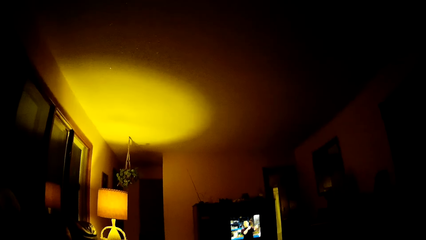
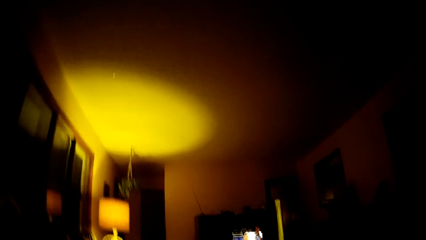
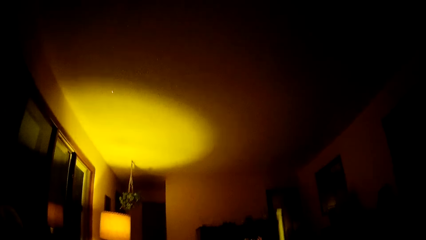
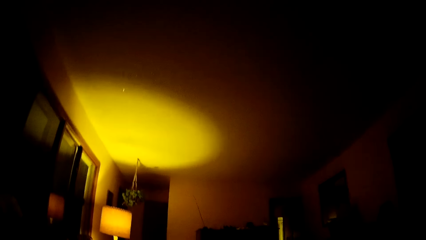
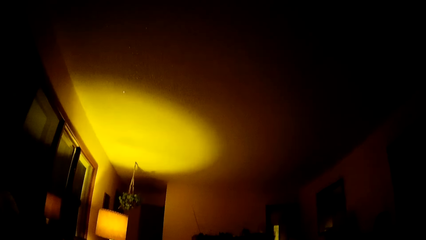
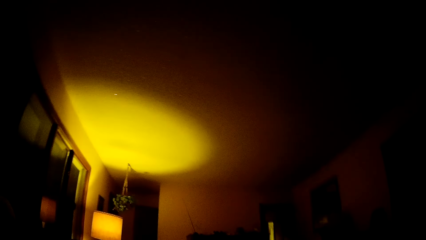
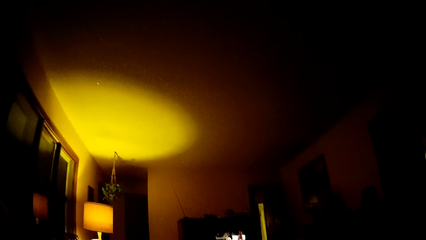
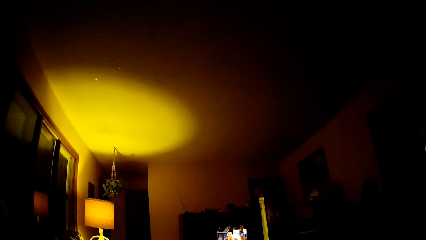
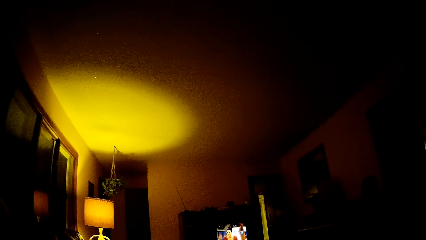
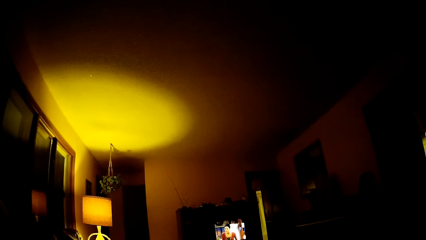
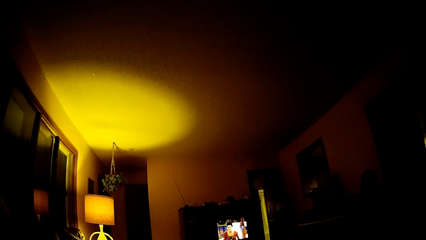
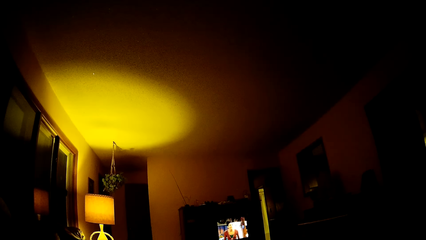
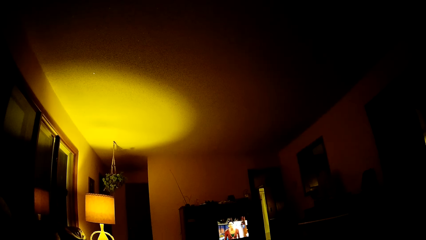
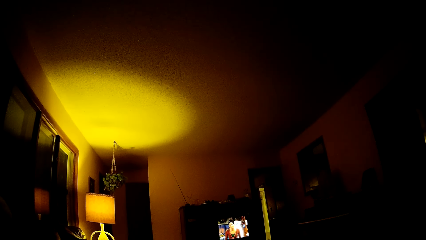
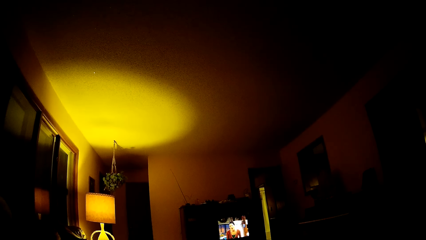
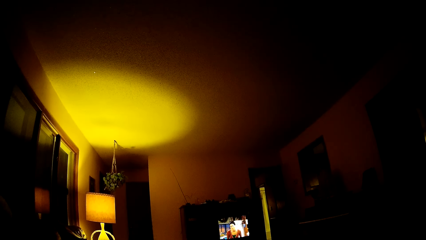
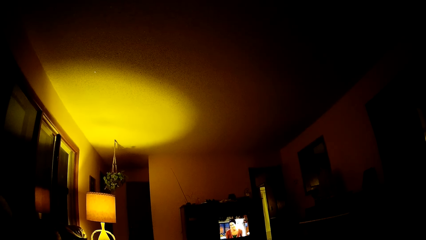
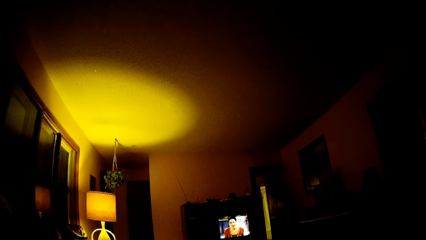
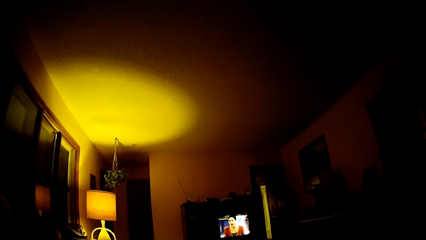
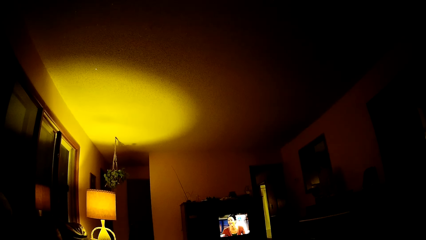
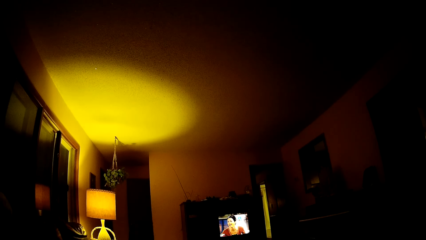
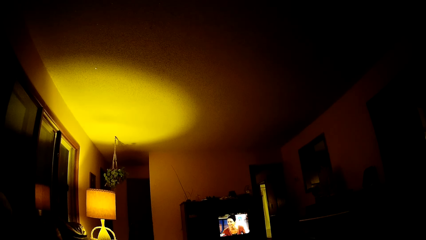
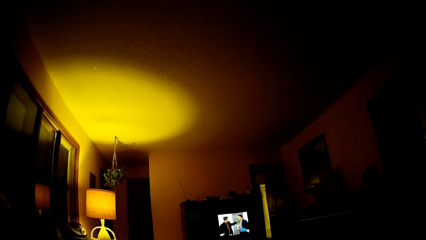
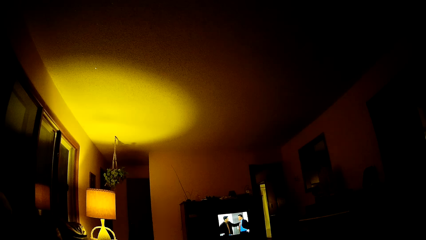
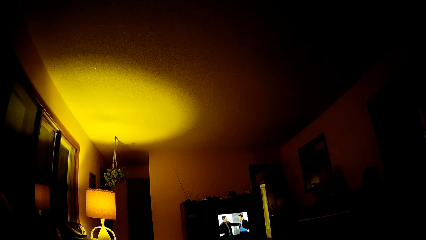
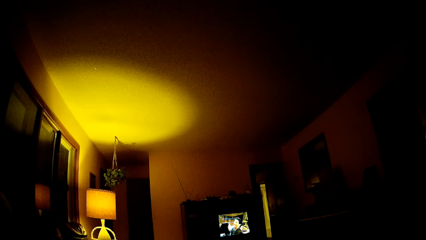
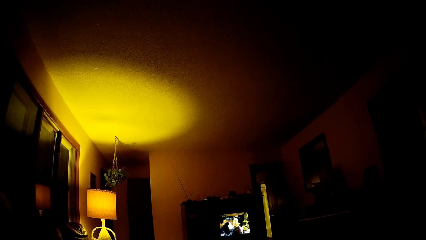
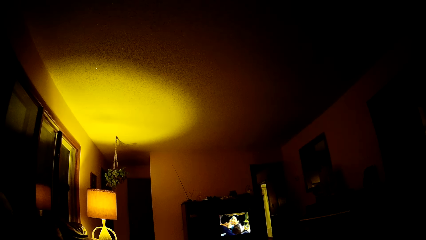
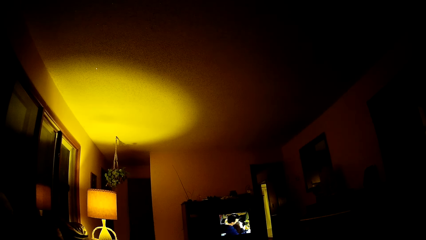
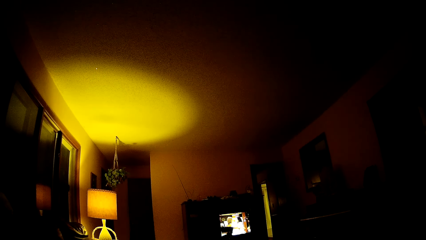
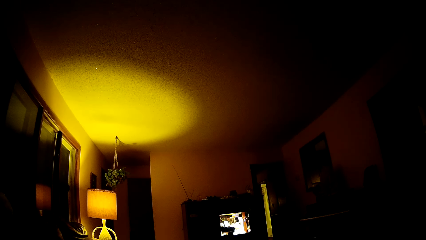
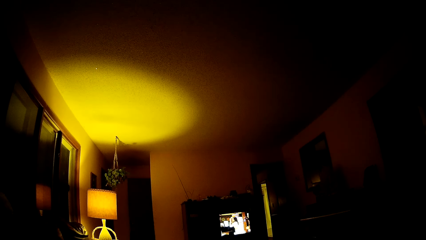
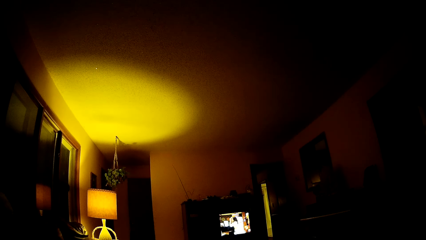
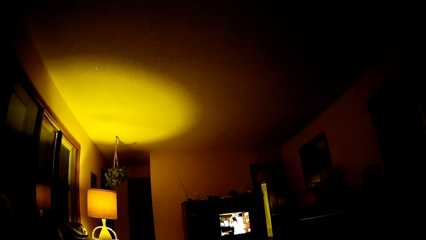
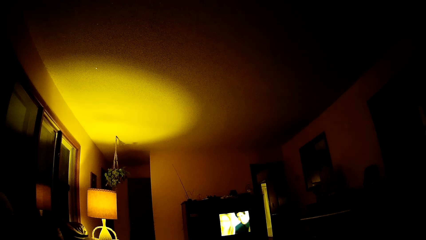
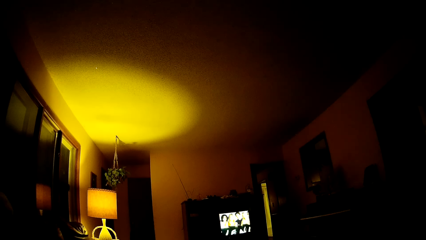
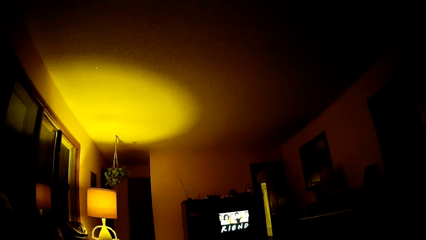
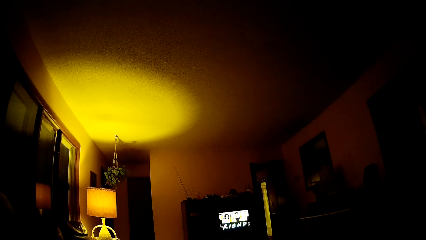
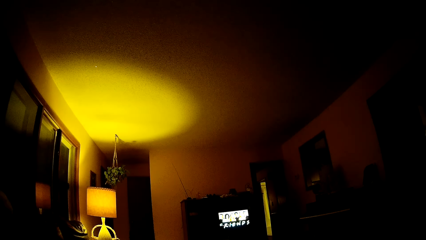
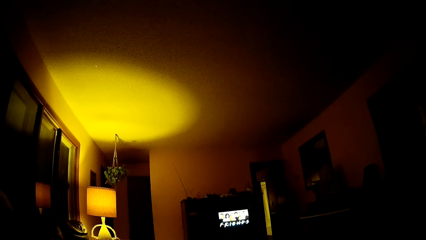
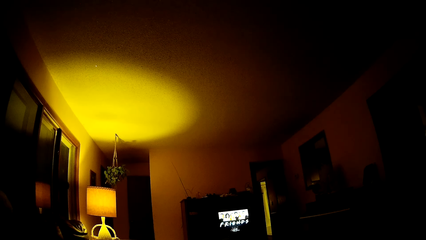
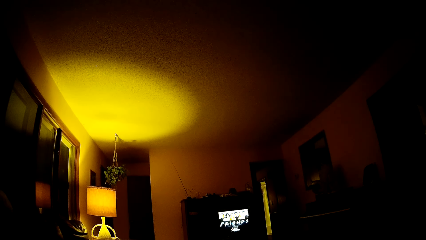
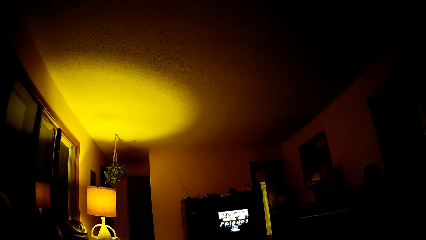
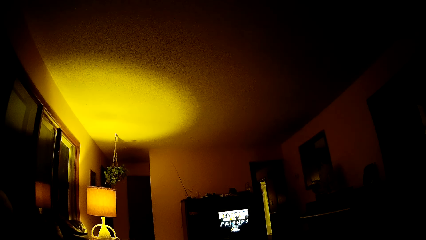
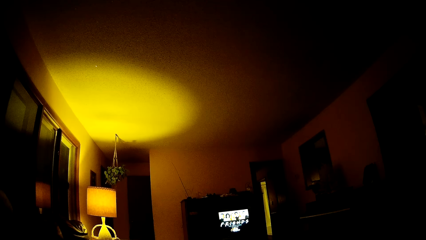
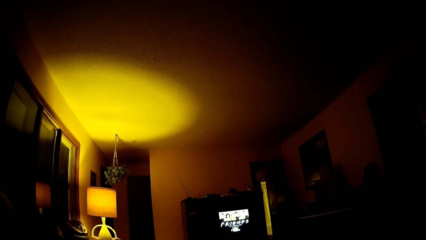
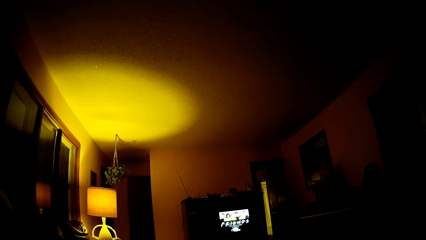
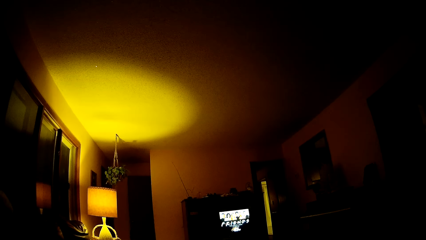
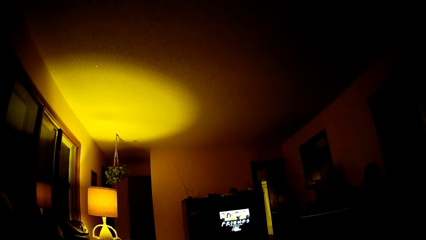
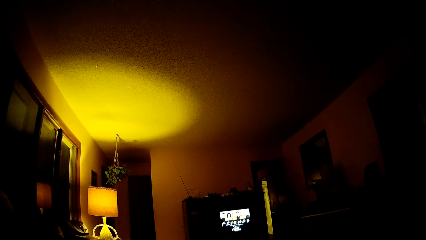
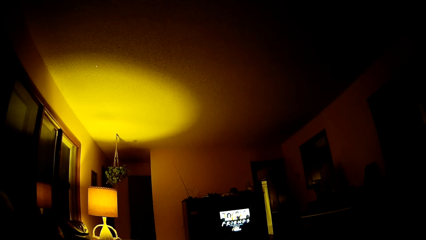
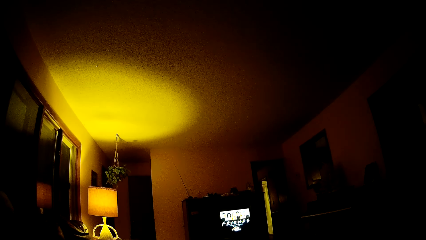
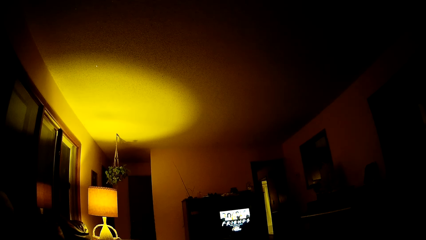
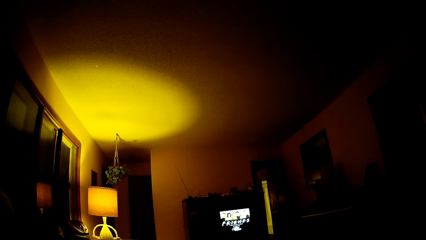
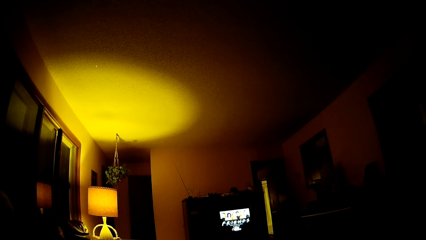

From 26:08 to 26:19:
The camera wearer looks around. They watch television.

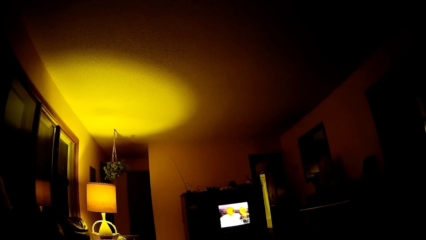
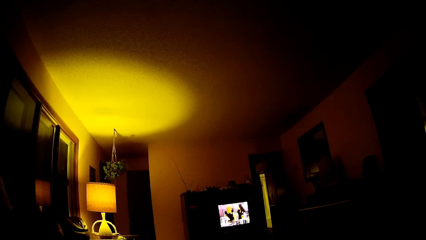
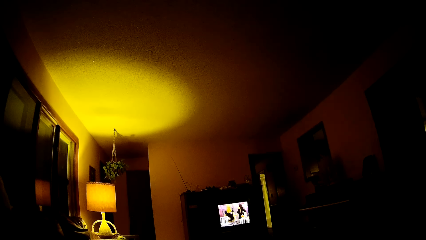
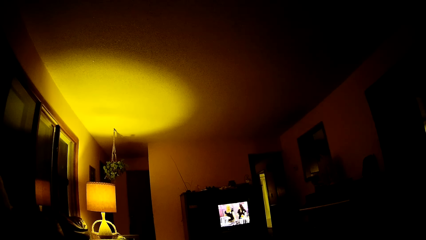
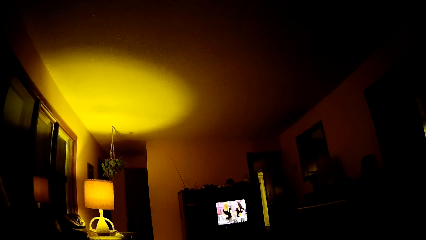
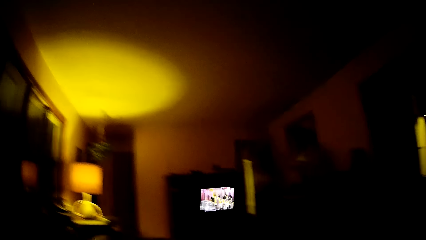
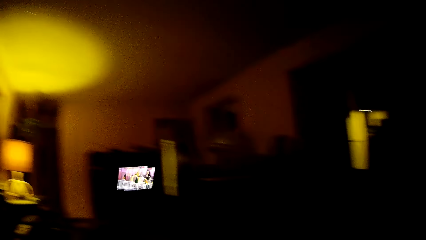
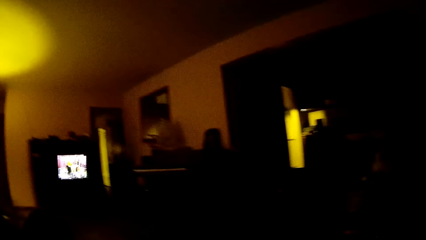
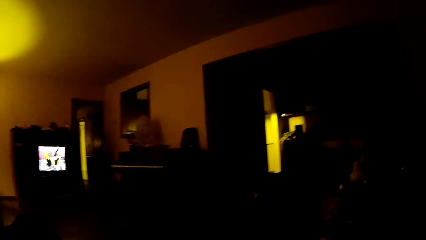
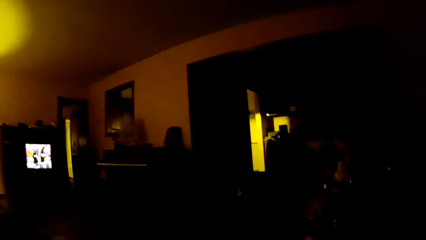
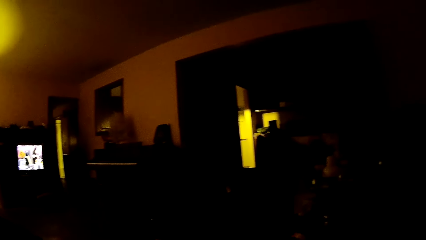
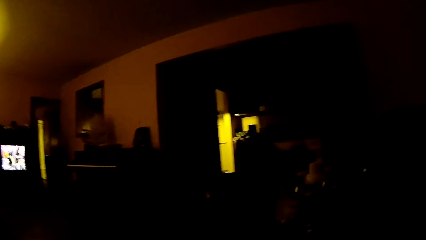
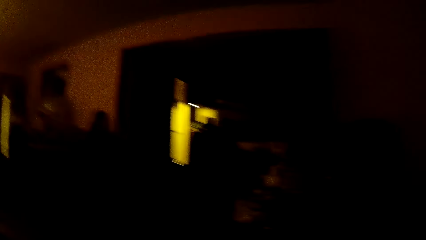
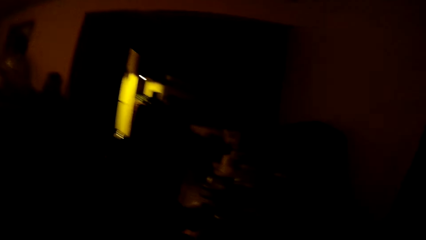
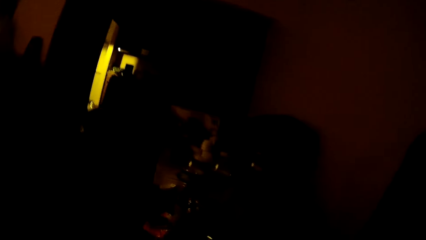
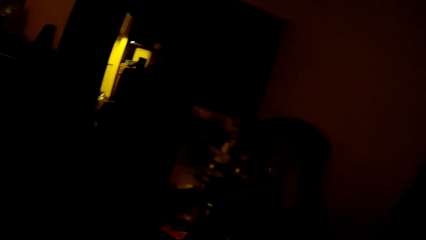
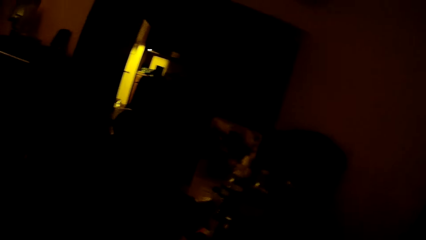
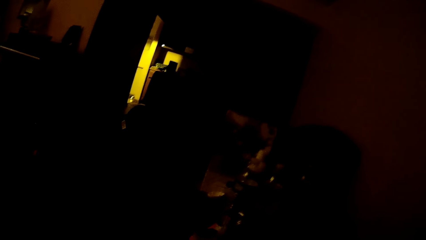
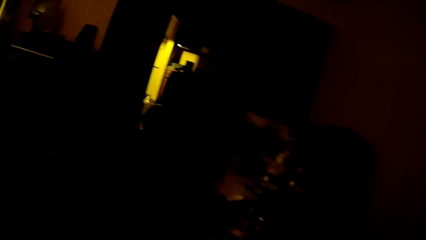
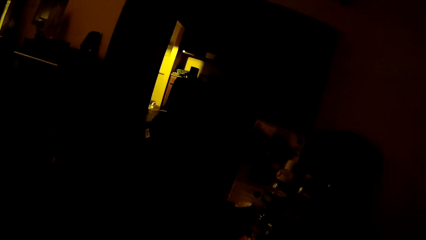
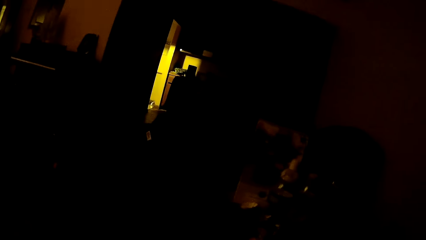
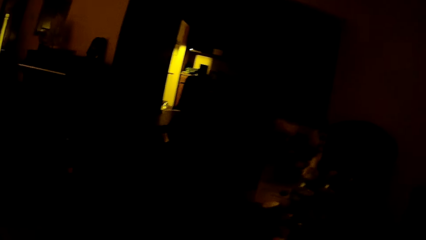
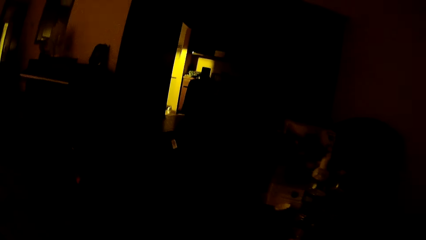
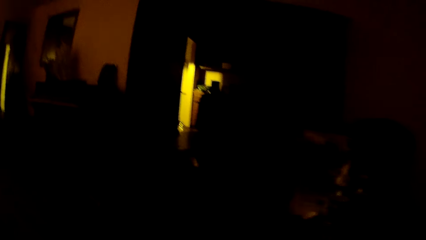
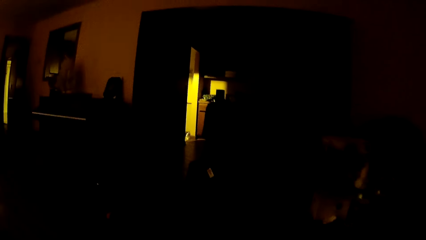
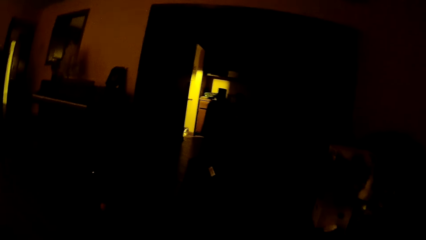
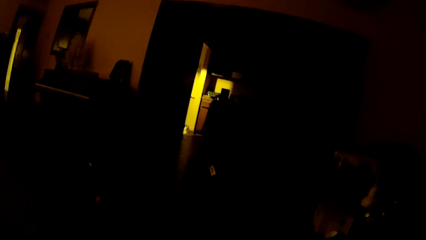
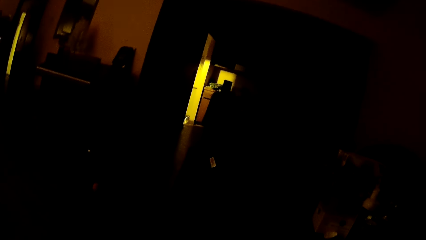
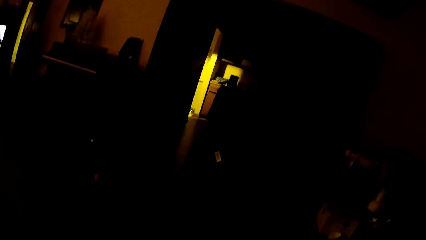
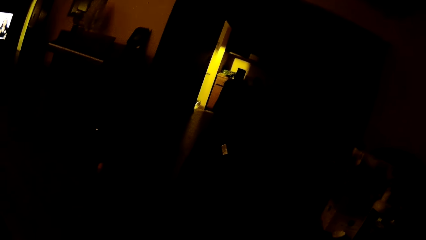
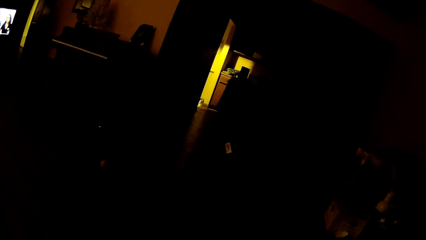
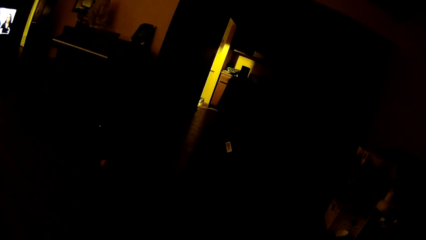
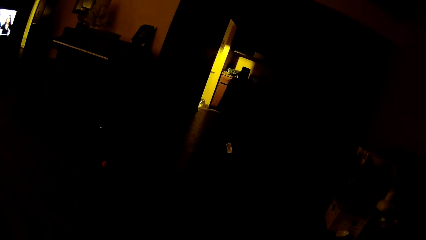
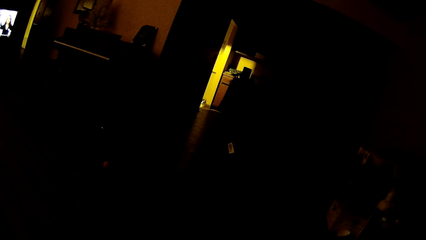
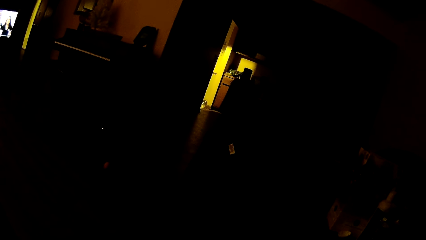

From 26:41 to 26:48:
The camera wearer looks around.
